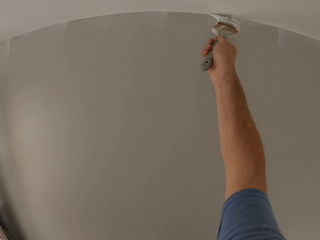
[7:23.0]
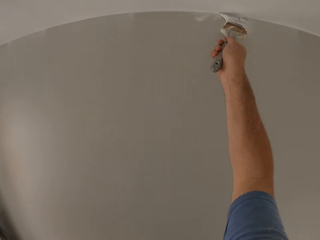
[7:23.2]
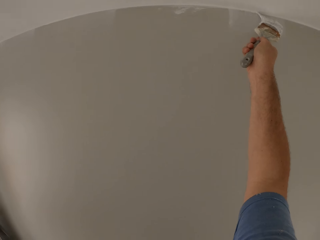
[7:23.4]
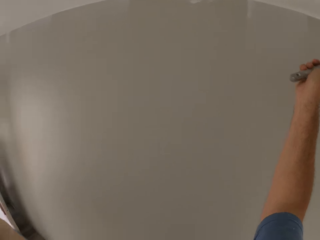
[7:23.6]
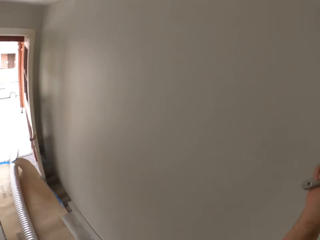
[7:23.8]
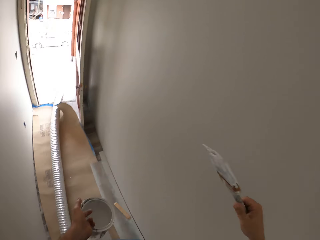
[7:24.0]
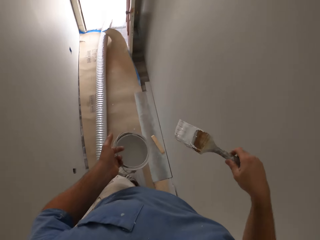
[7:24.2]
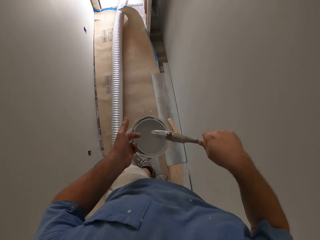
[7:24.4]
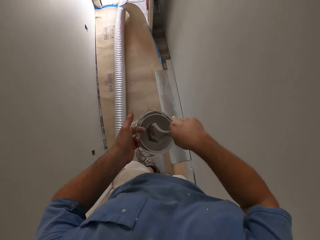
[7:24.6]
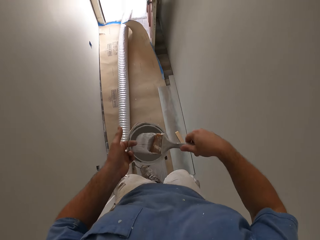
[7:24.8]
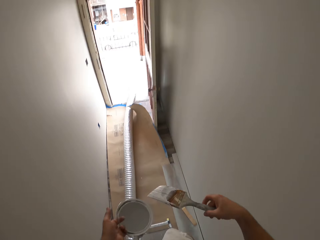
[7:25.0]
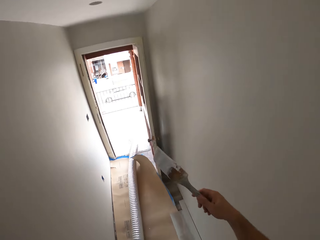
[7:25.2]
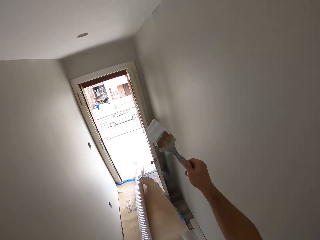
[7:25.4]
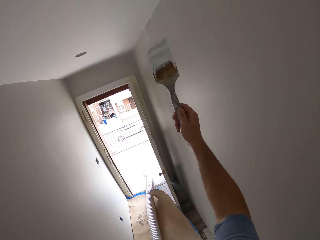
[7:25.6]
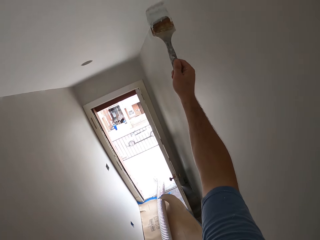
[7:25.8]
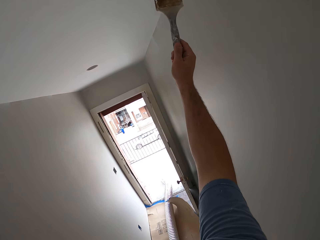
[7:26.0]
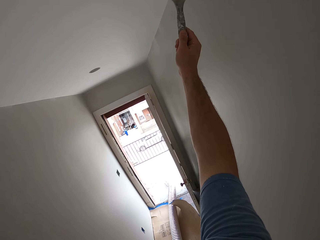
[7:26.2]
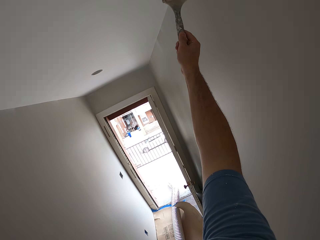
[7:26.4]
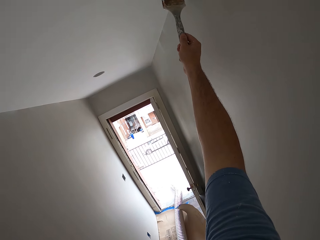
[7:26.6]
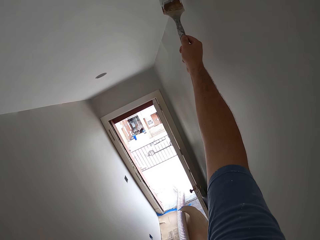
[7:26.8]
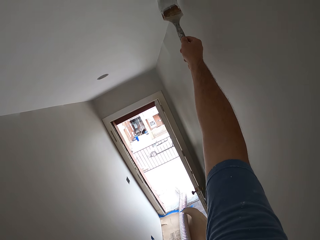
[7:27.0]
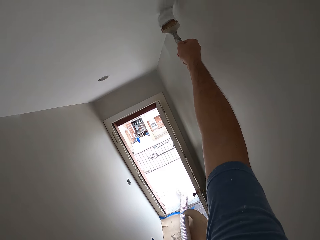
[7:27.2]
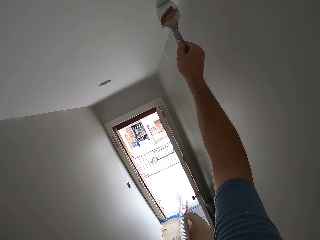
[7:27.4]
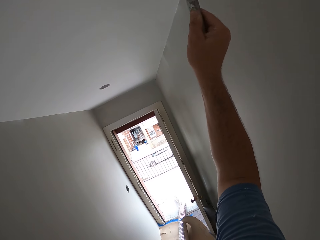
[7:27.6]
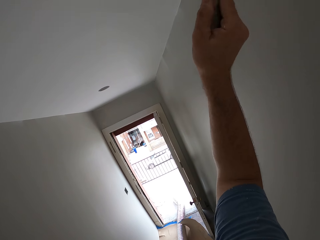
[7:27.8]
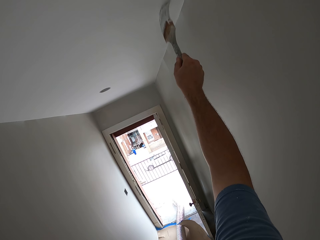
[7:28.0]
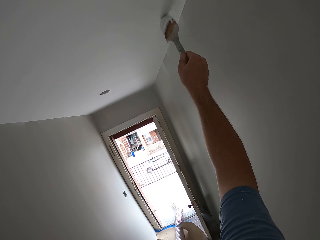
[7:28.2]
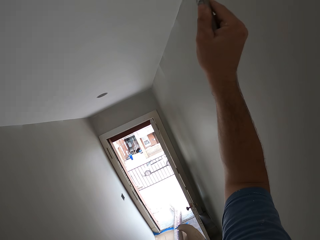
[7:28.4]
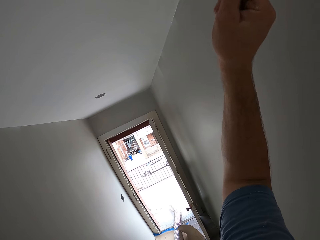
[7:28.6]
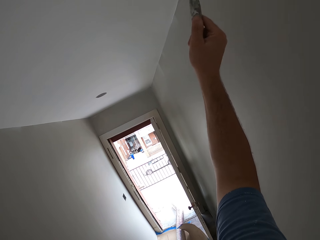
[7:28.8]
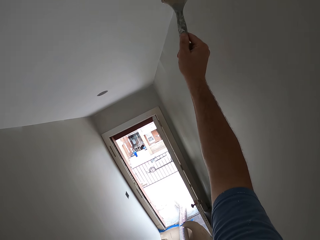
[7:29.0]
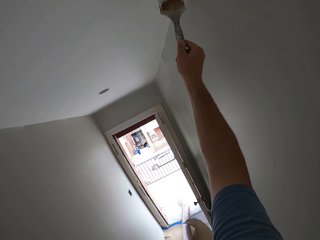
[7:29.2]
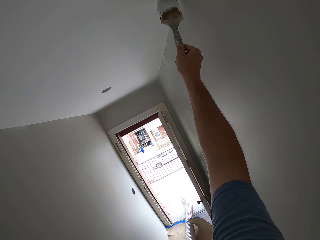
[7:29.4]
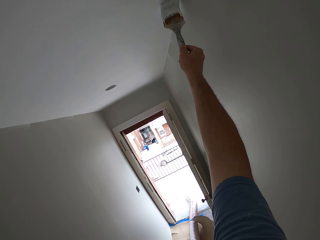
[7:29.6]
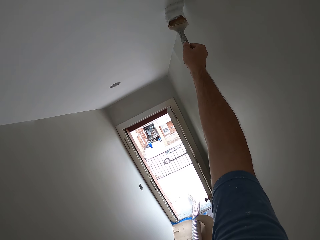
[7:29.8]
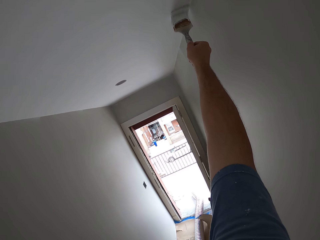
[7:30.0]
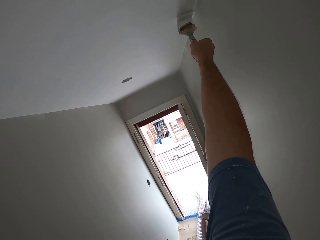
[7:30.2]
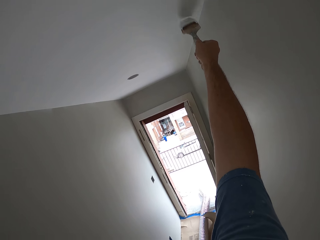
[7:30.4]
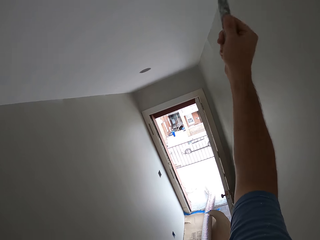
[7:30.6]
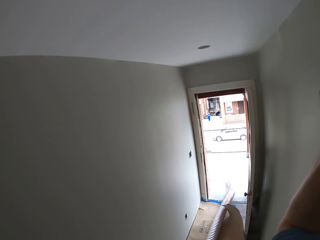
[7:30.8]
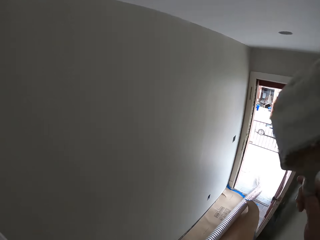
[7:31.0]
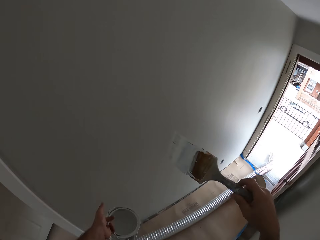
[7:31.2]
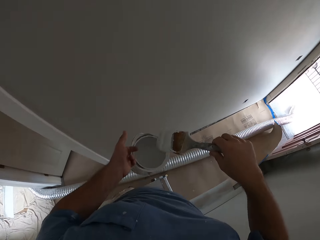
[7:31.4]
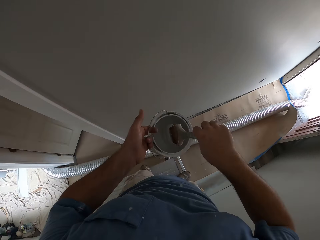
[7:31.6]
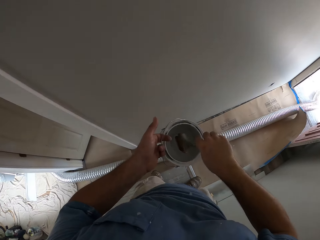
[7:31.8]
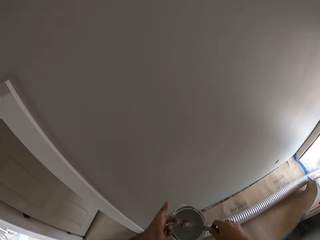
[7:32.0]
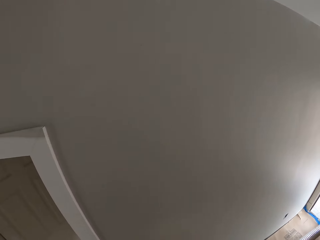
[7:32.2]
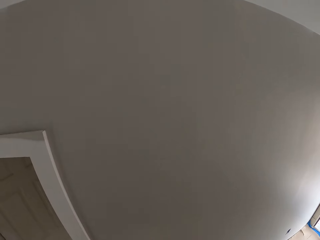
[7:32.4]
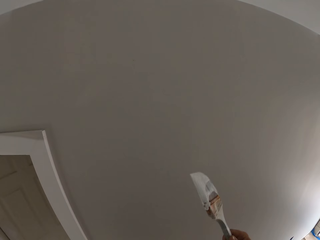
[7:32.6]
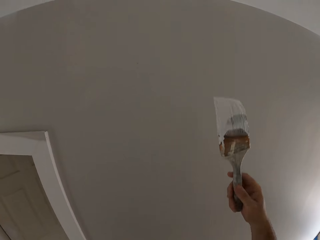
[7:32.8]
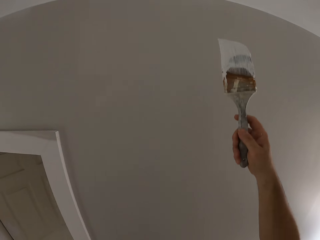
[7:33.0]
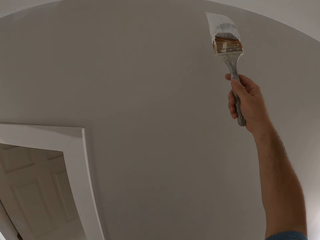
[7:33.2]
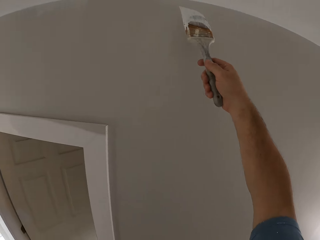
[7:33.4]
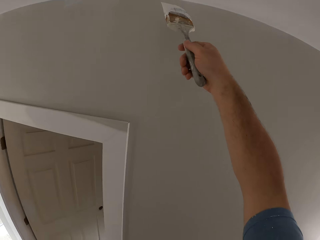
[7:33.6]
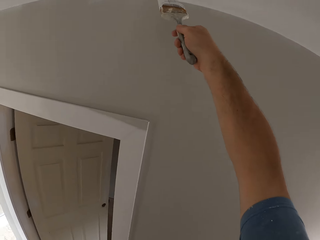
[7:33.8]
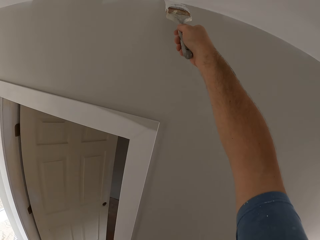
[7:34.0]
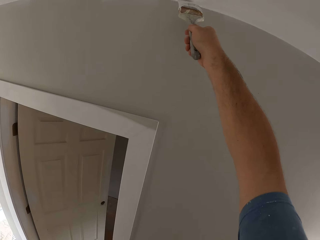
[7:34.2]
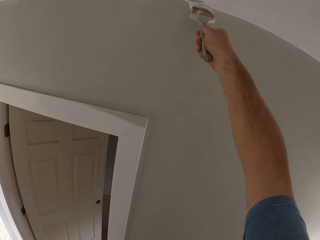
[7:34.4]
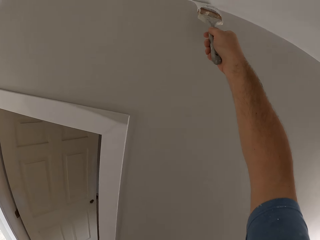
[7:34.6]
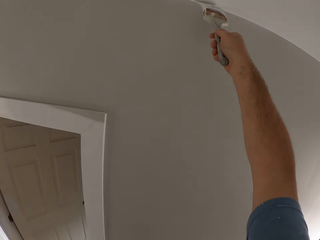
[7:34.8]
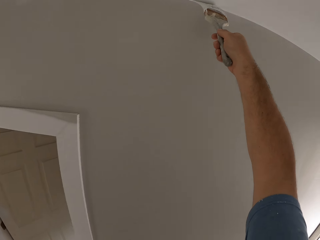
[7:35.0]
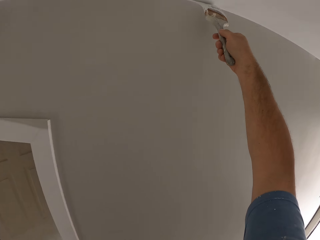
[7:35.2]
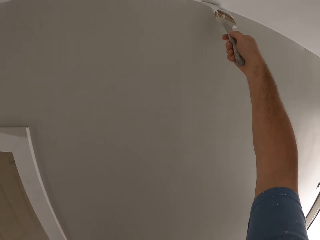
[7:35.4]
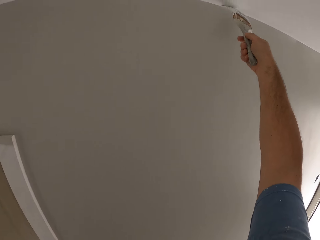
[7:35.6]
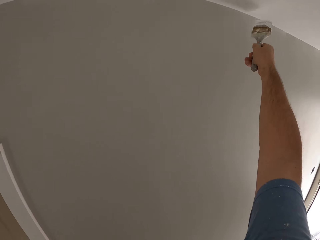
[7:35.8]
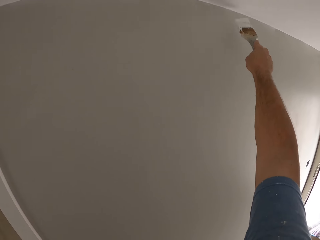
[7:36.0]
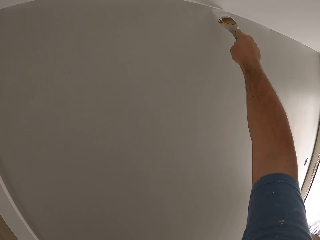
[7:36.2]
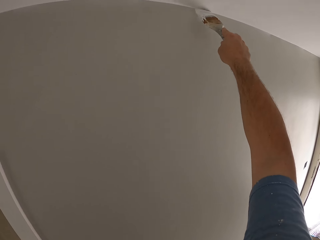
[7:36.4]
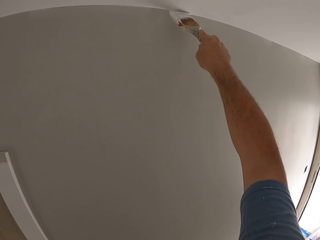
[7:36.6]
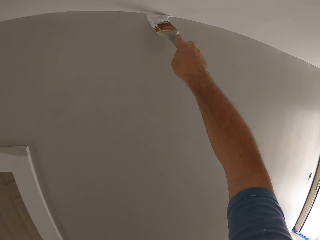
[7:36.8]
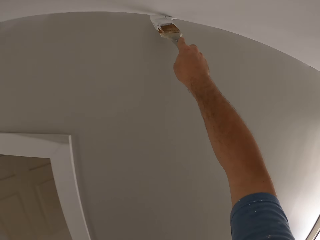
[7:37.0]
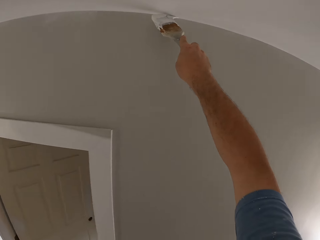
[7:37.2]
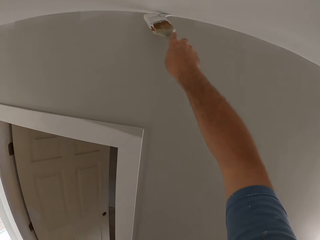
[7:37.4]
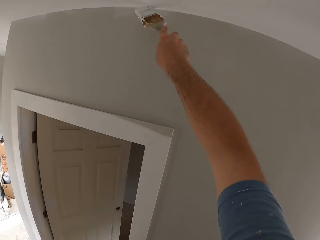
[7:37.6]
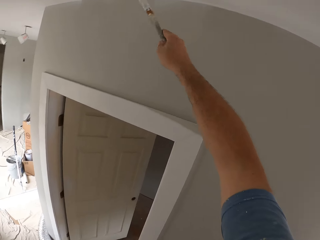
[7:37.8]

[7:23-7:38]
The camera wearer dips the paint brush into the bucket of paint. They continue to paint the ceiling with the paint brush. They dip the paint brush into the bucket of paint. They continue to paint the ceiling with the paint brush.

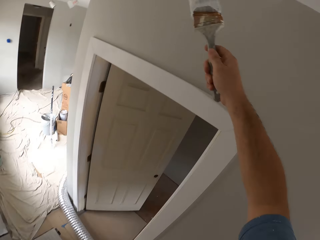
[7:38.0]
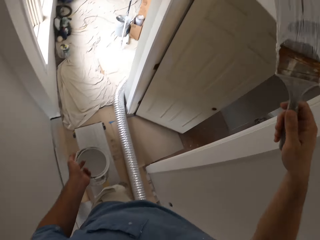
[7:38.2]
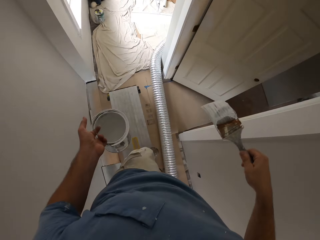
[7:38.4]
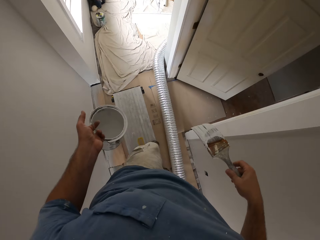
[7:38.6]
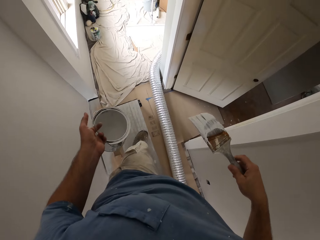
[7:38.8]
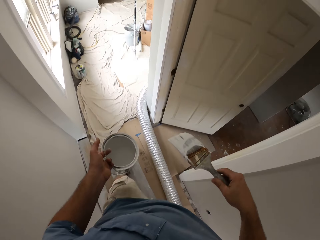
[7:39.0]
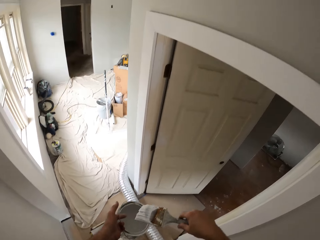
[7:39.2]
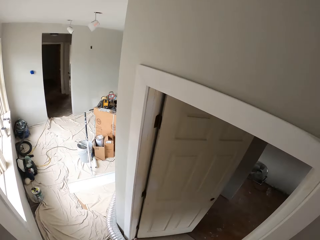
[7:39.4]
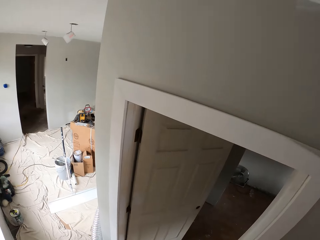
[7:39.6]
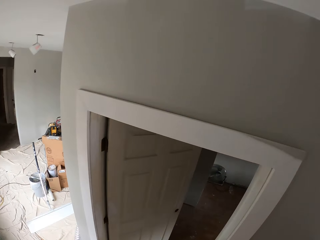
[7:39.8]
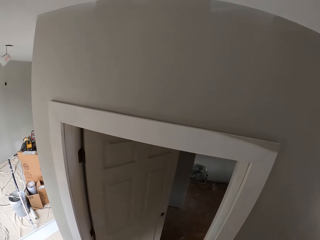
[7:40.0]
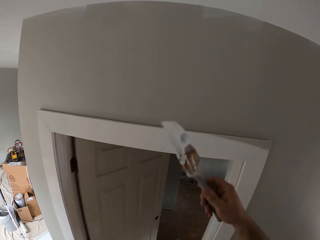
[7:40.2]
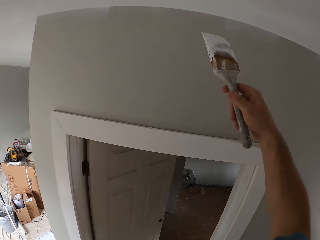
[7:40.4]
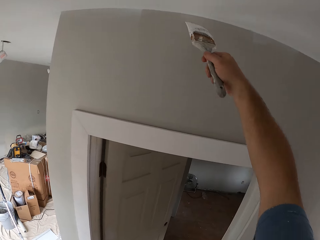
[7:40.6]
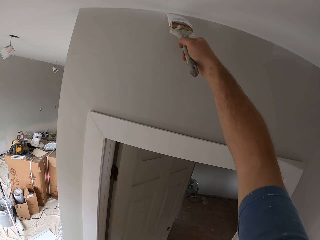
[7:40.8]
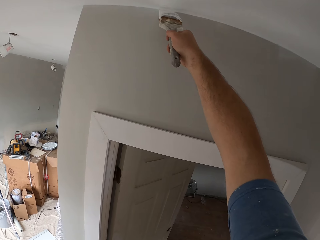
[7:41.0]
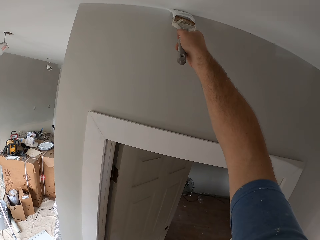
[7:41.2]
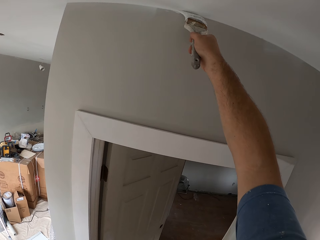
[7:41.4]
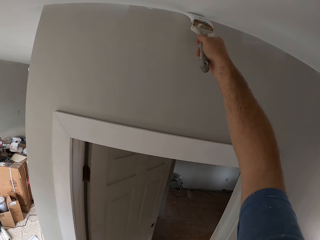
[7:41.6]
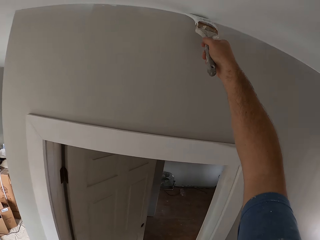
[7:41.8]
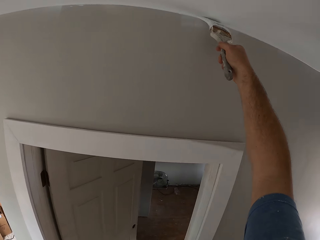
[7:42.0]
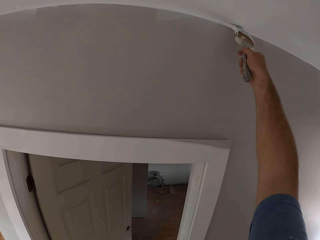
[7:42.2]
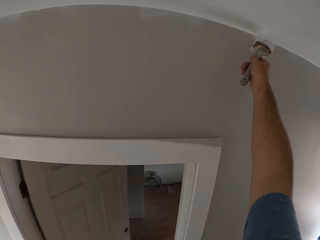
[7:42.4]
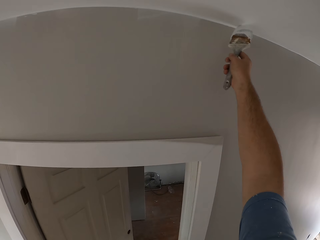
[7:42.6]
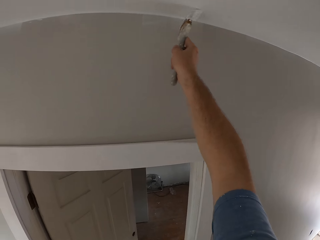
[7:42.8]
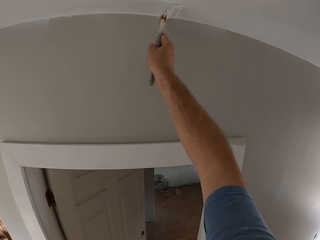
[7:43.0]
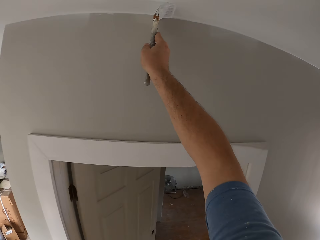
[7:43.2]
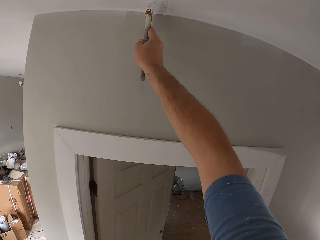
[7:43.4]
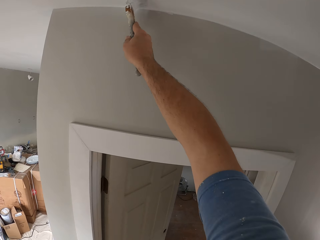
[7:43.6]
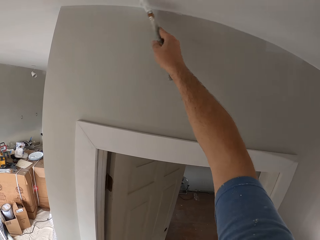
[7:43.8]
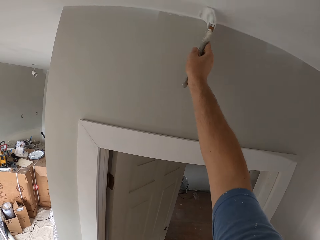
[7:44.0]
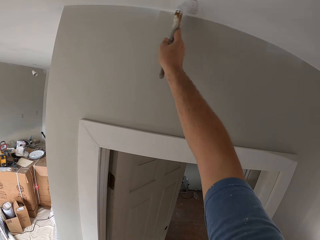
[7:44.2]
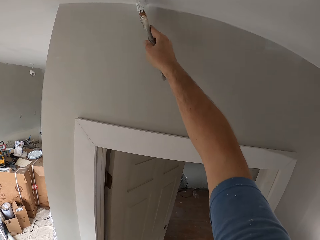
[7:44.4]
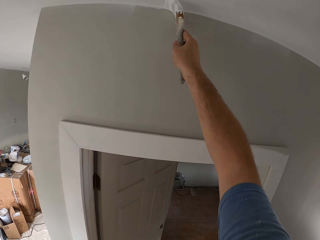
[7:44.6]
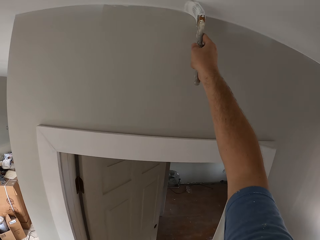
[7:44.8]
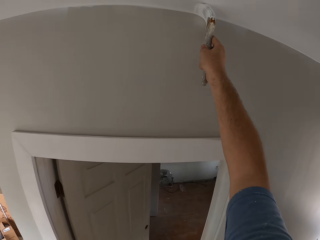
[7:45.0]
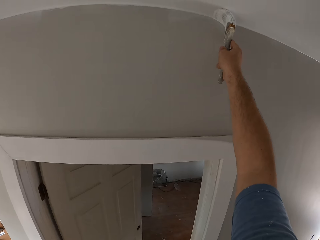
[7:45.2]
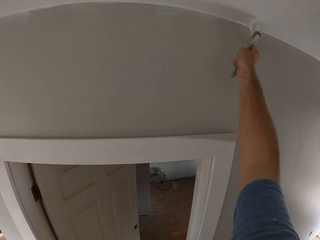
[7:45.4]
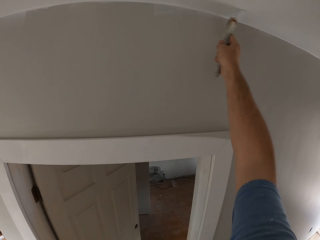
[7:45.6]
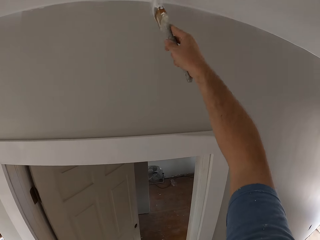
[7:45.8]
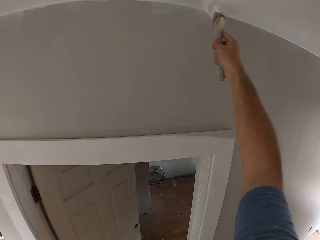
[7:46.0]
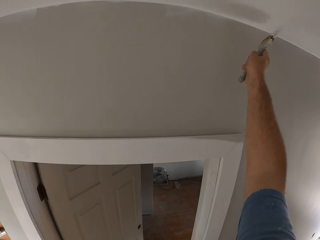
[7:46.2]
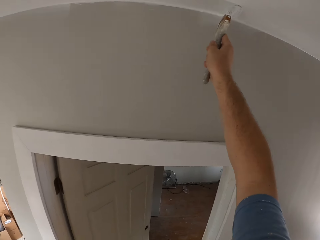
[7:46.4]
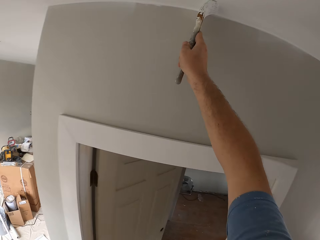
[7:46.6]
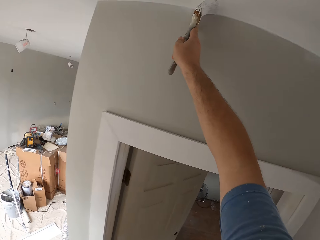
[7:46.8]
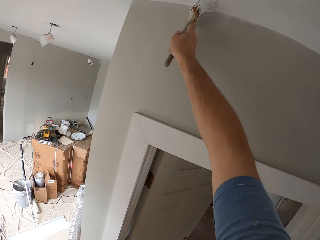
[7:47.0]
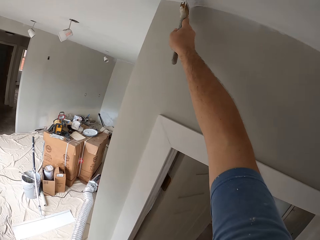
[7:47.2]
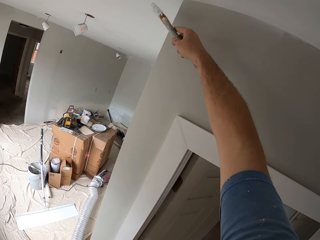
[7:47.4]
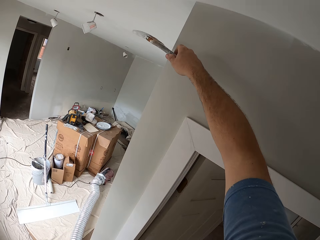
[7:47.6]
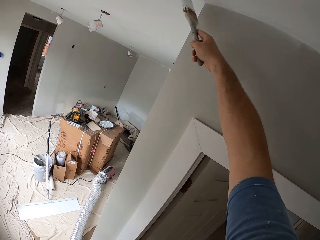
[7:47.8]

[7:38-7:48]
The camera wearer dips the paint brush into the bucket of paint. They continue to paint the ceiling with the paint brush.
